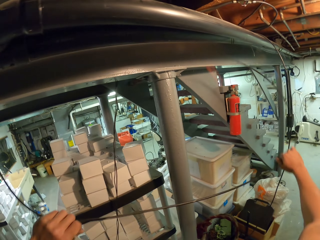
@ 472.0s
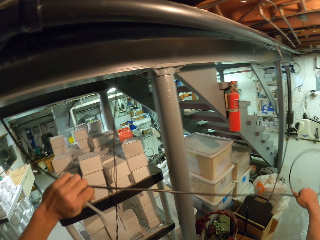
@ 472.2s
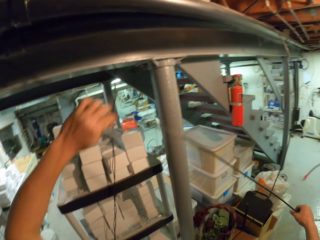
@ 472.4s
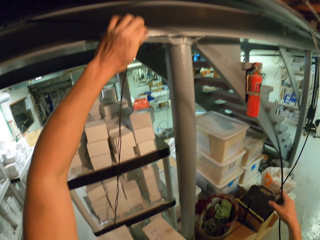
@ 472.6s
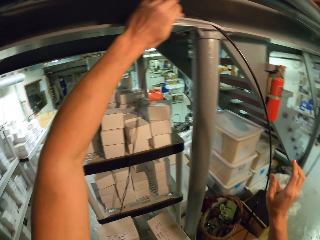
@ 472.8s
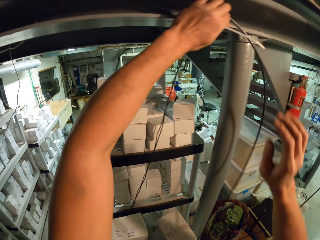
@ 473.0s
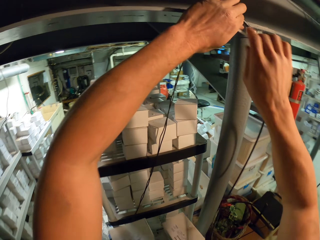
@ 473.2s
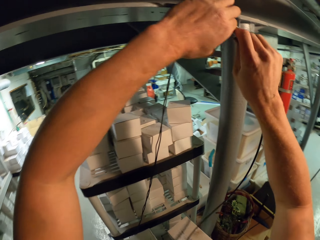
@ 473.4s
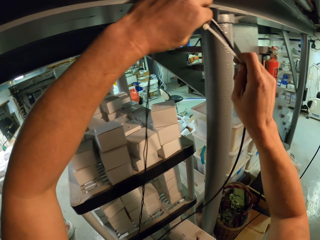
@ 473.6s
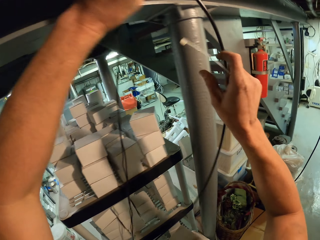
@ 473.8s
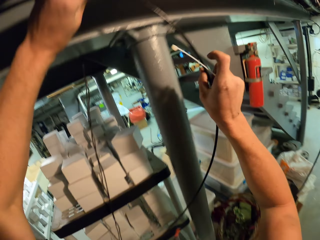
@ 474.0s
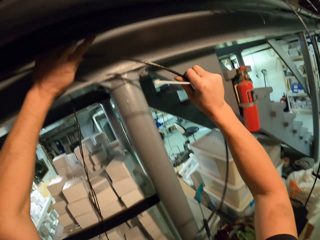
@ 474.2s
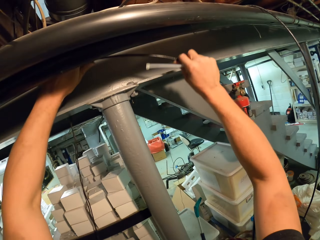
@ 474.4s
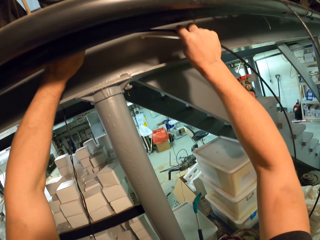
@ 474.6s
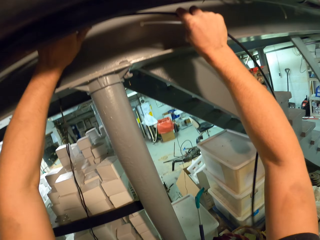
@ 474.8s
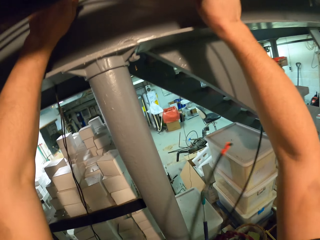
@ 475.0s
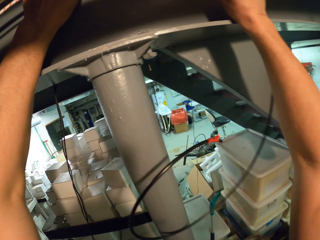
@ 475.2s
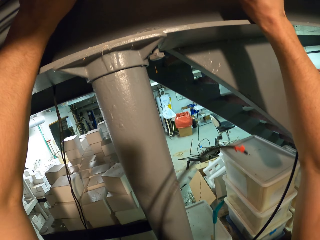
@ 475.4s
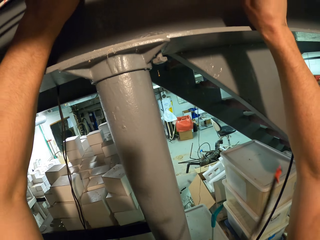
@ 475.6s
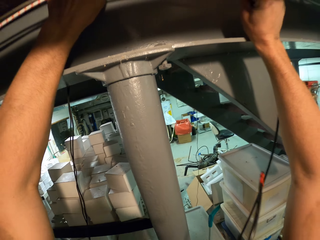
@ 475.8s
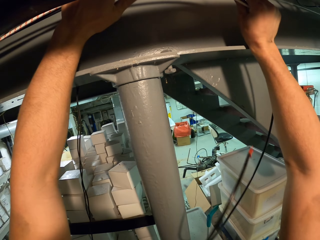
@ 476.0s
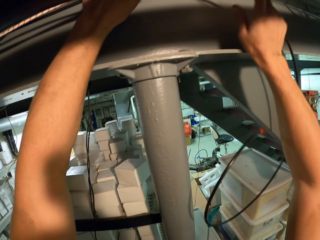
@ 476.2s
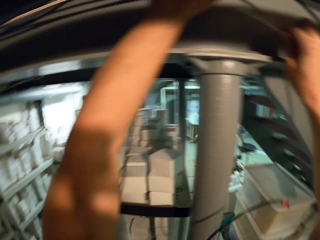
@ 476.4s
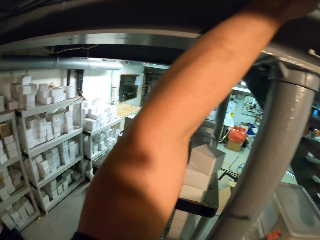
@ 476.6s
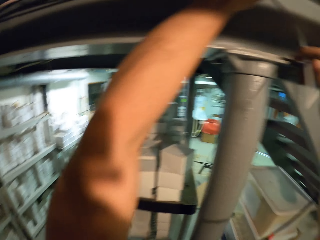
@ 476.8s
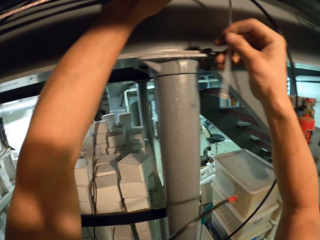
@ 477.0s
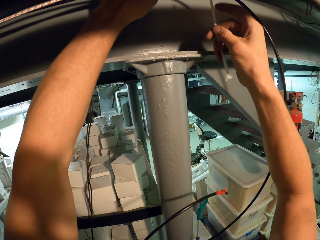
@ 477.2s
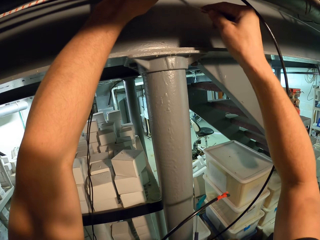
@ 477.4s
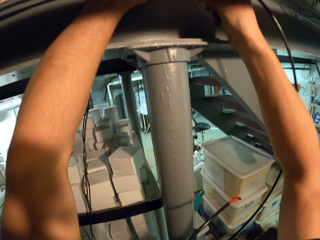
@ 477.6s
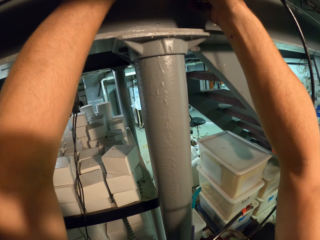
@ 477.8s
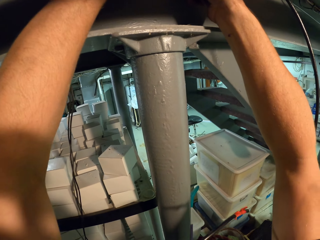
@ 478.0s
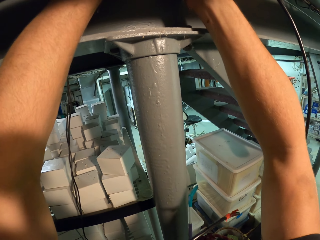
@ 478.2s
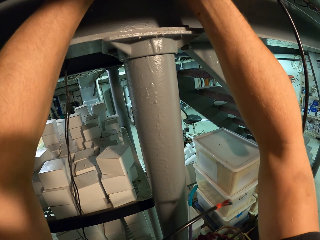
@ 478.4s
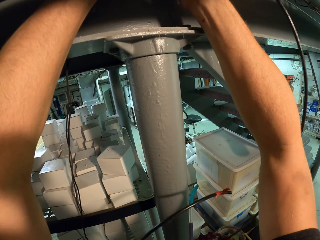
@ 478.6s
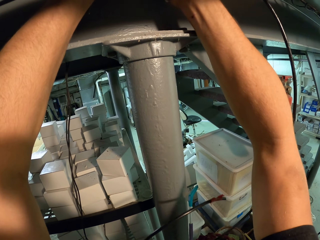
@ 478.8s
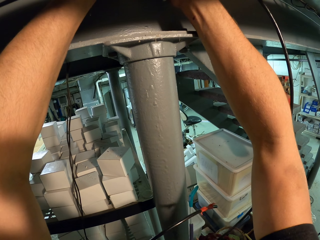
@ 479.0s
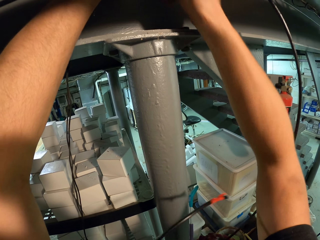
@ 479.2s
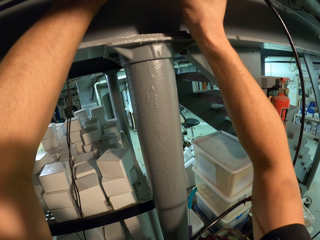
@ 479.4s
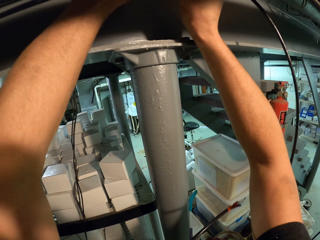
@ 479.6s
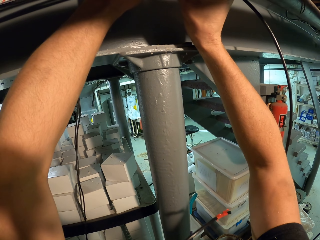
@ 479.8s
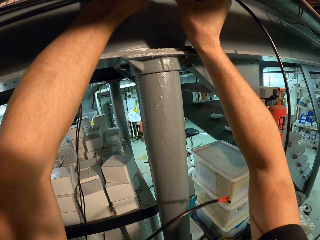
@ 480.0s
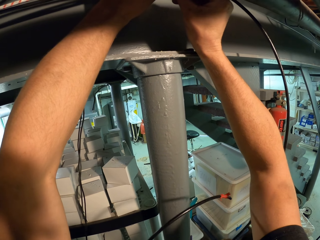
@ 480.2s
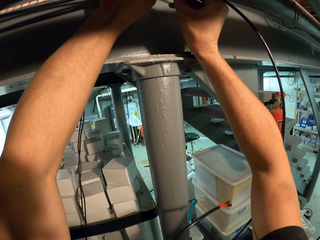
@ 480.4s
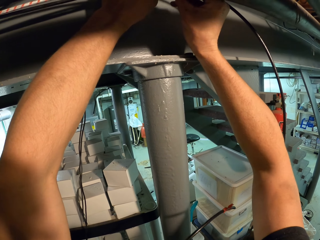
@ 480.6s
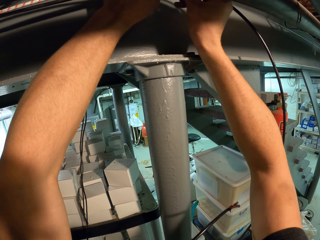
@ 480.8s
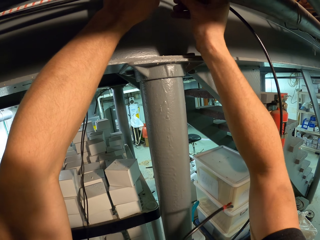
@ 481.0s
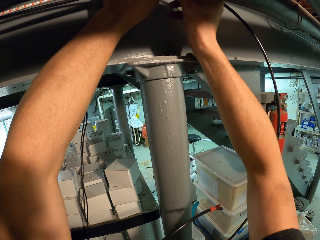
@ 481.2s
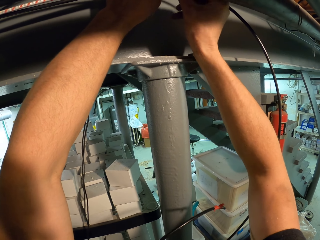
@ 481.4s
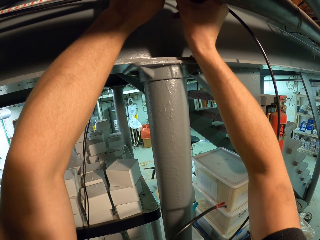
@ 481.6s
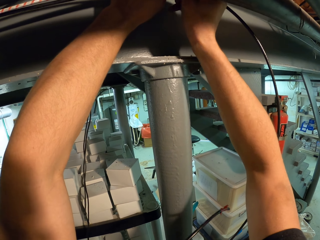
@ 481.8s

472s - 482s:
The camera wearer aligns the wire with both hands. They pull the cables. They organize the cables. They tie the cables together with a zip tie on the right hand.

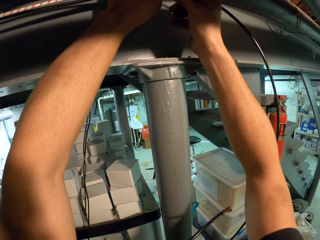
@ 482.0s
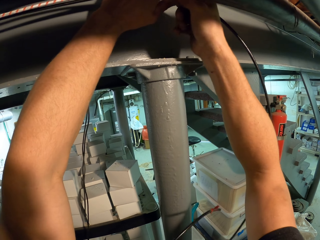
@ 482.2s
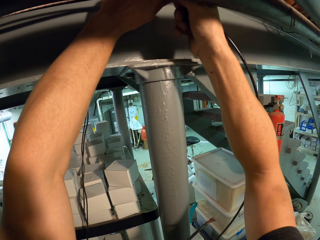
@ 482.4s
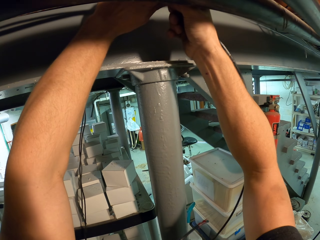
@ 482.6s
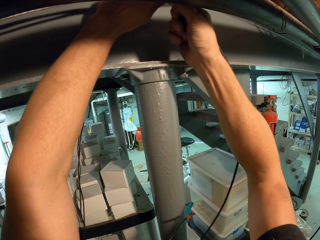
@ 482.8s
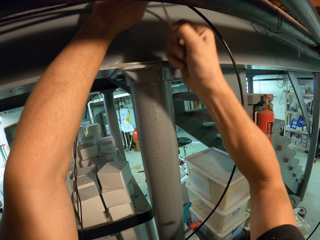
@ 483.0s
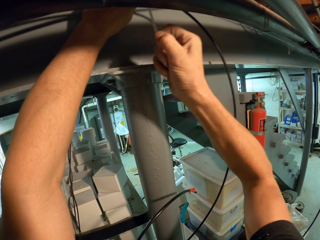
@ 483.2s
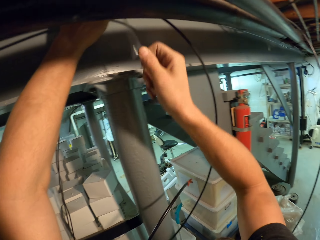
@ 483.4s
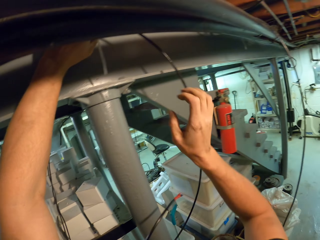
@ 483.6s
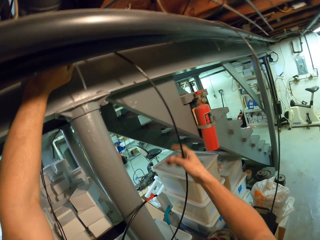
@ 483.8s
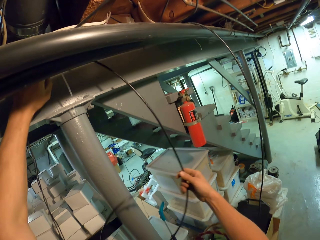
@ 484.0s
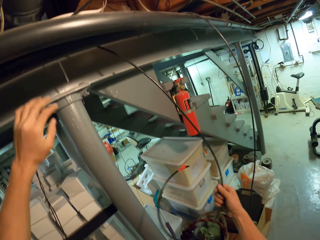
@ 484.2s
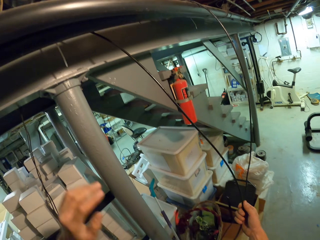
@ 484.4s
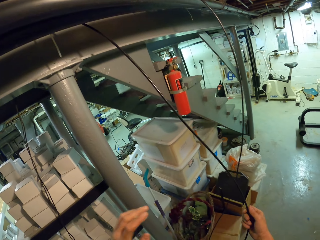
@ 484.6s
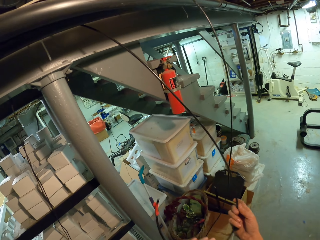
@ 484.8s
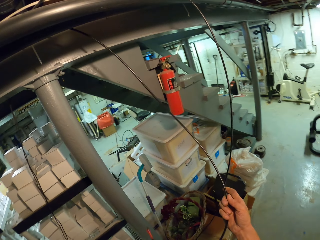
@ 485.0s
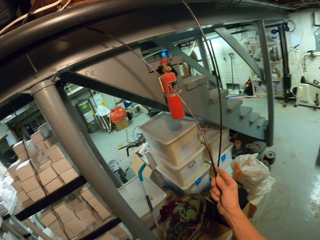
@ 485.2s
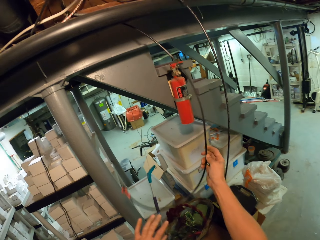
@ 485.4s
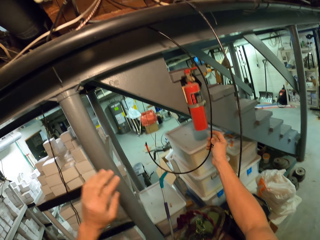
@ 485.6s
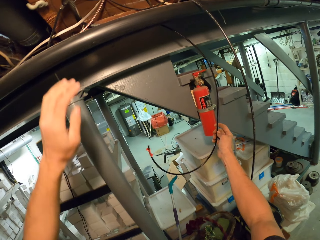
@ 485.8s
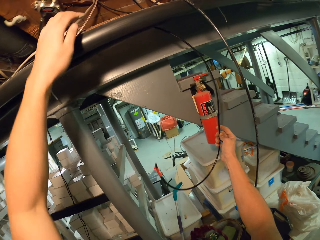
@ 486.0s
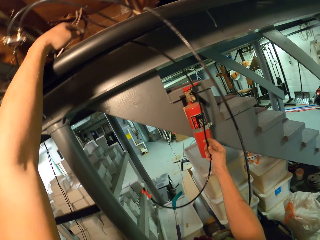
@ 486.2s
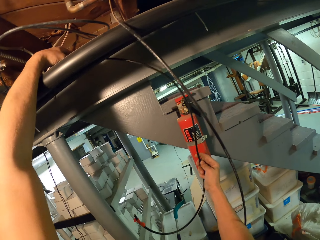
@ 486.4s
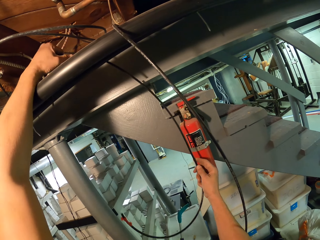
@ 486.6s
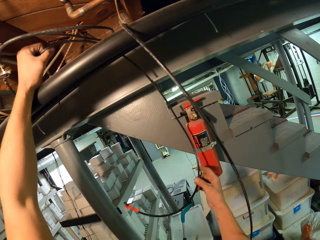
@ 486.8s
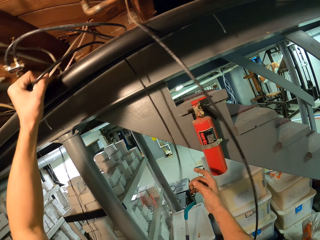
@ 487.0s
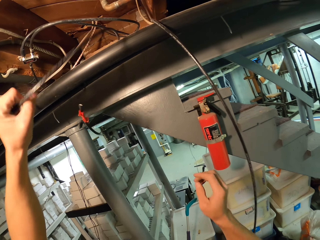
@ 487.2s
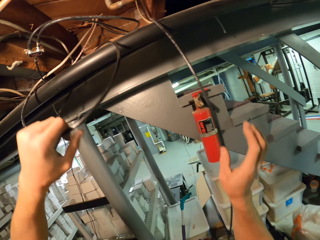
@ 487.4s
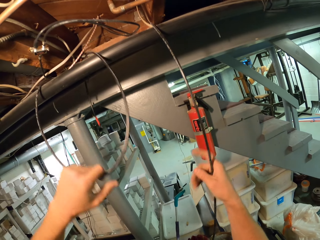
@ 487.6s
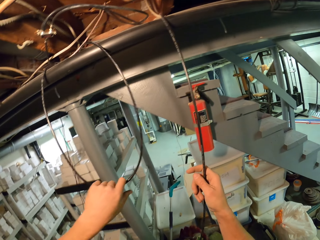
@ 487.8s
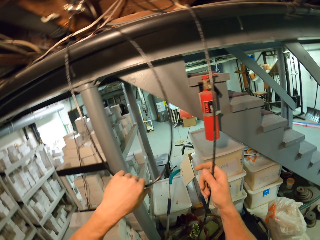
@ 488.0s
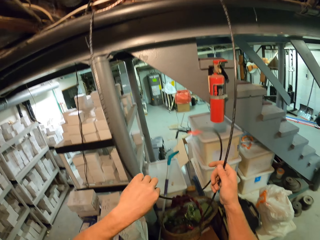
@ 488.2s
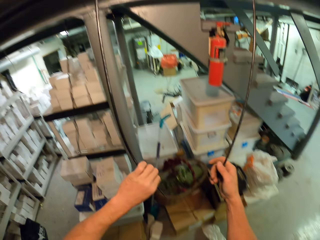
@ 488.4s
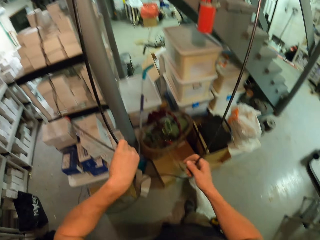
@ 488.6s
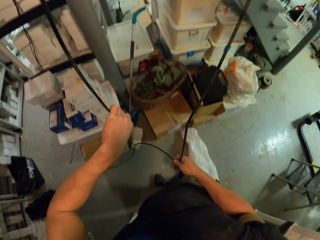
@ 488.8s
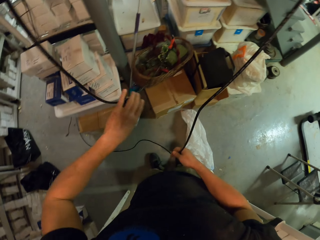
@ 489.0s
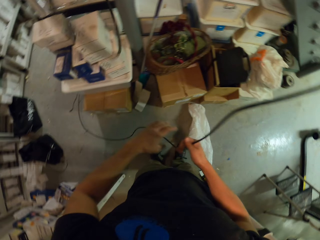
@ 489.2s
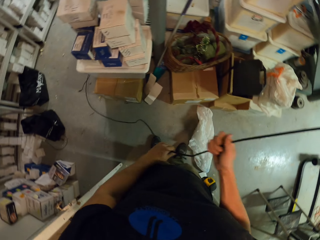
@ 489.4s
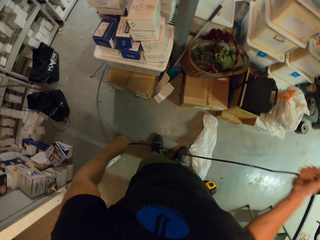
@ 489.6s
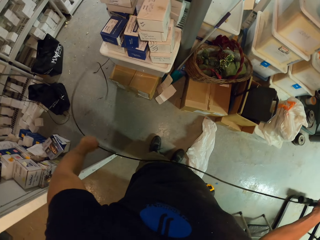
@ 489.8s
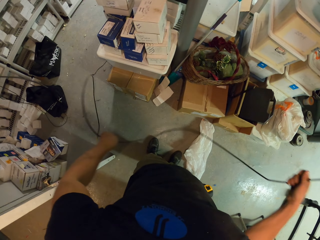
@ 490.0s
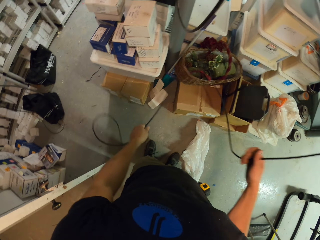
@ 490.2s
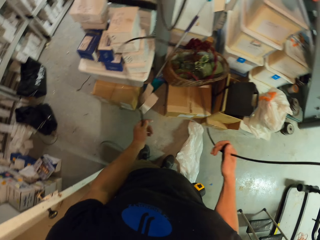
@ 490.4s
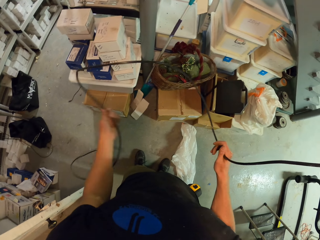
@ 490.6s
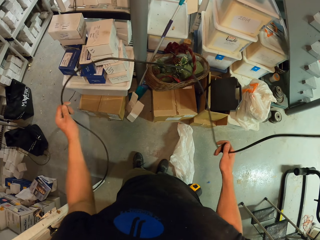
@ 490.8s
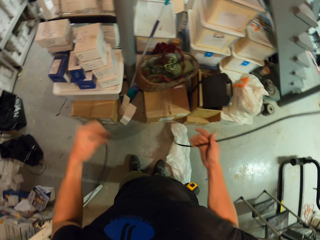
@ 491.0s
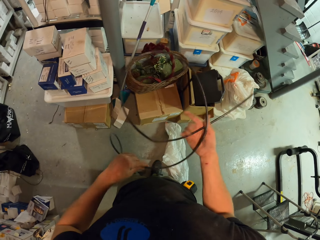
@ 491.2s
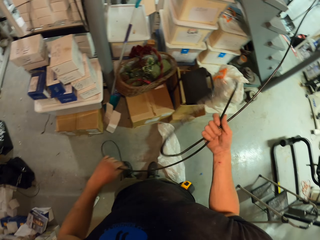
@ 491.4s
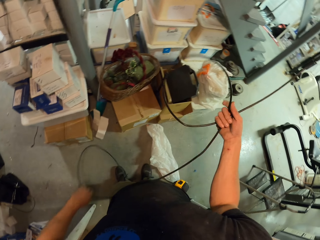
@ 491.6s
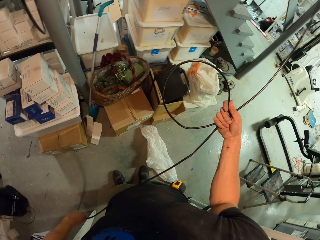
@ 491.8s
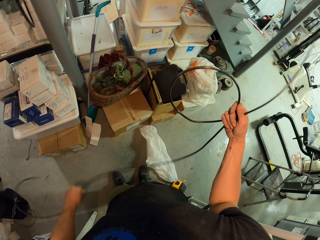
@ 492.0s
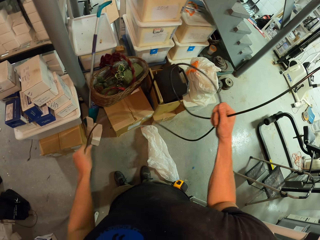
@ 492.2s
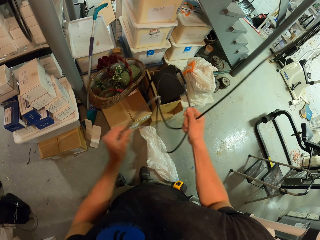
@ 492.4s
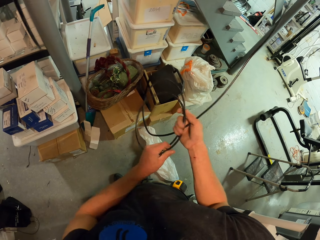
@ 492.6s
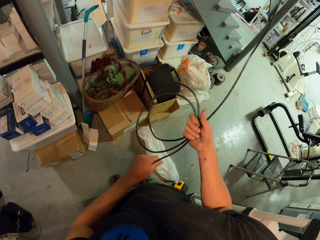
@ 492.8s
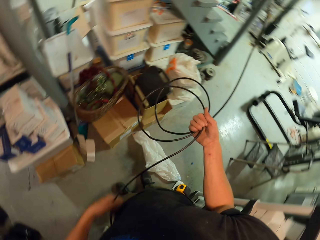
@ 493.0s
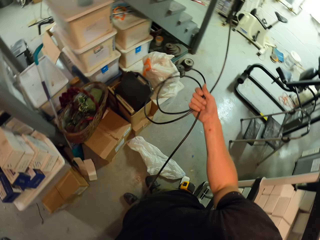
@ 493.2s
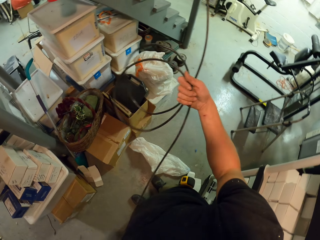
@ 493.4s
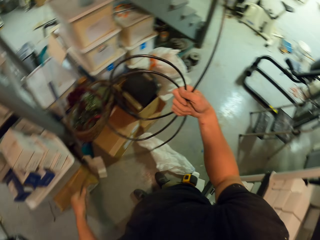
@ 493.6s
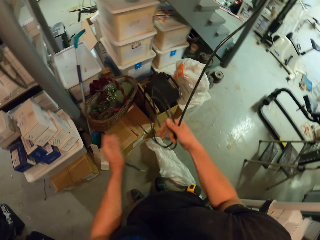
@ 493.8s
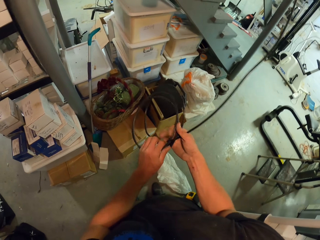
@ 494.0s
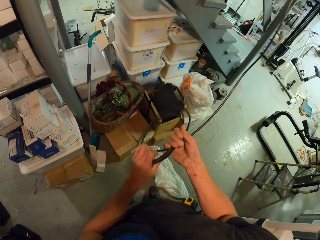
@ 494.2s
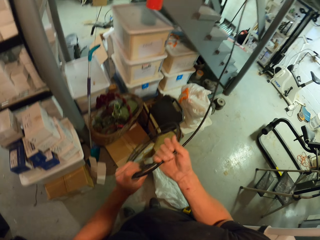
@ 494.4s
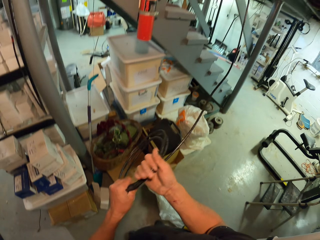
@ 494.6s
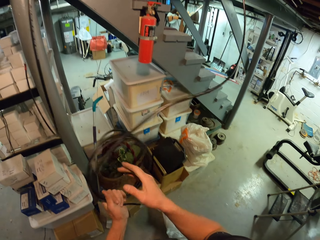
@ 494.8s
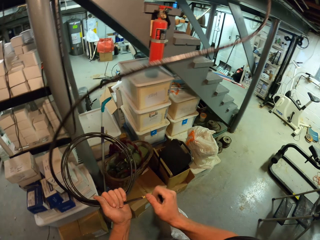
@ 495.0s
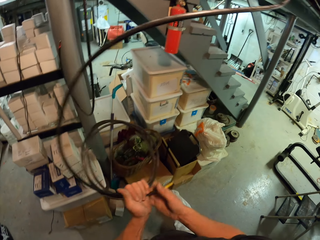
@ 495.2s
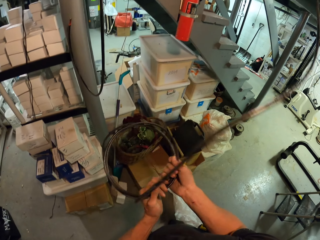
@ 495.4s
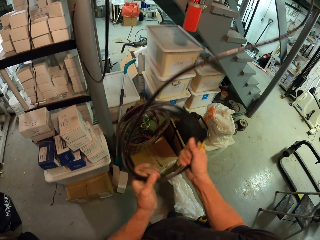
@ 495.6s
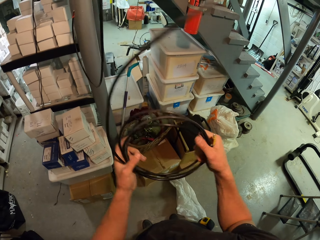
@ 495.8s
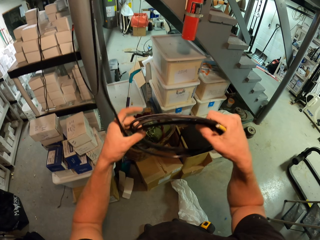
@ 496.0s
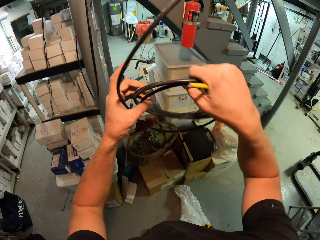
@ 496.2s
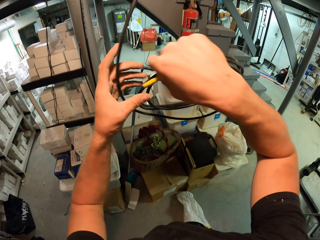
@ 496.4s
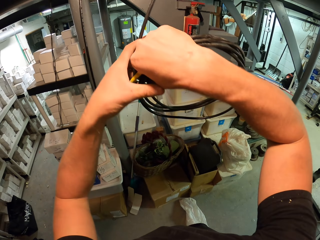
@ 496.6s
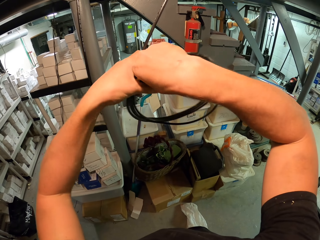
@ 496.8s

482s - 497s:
The camera wearer fastens the zip tie. They release the zip tie. They hold a cable. They drop an arm. They move the wire with the right hand. They raise an arm. They pull the cable with the left hand. They release the cable. They pull the cable. They hold the cable. They move the wire with both hands. They release the cable. They hold the cable with both hands. They straighten the cable. They fold the cable with both hands.
